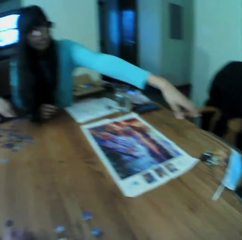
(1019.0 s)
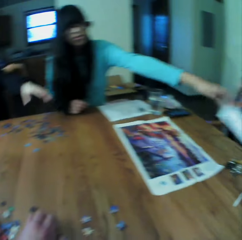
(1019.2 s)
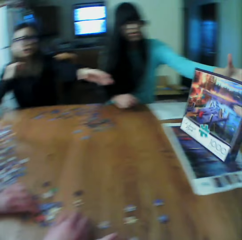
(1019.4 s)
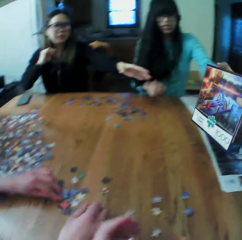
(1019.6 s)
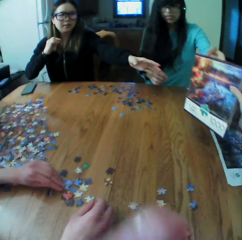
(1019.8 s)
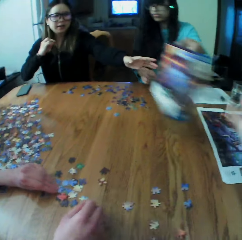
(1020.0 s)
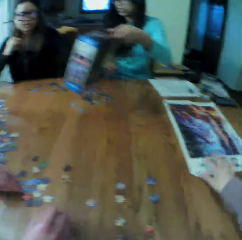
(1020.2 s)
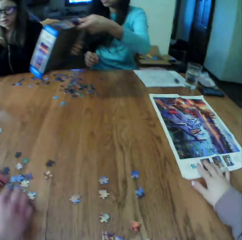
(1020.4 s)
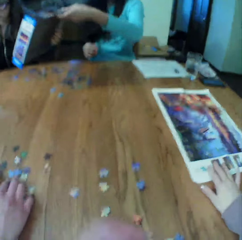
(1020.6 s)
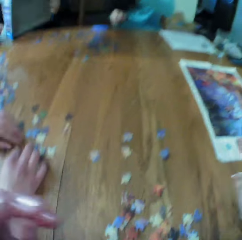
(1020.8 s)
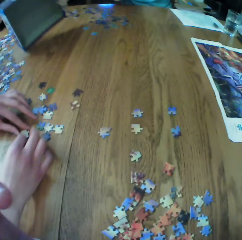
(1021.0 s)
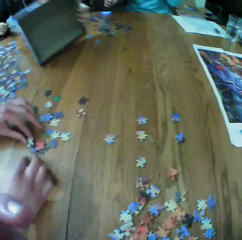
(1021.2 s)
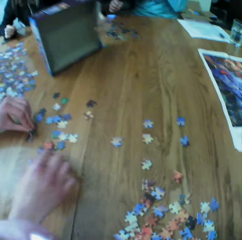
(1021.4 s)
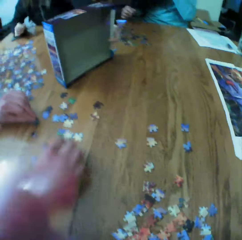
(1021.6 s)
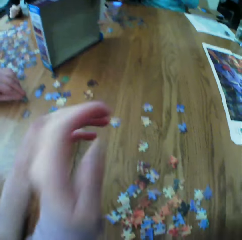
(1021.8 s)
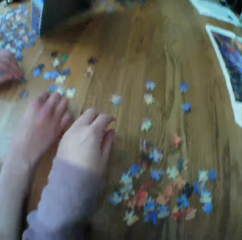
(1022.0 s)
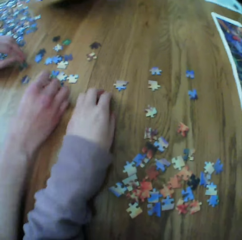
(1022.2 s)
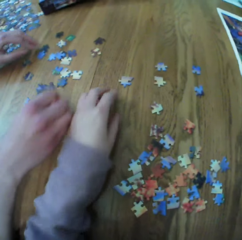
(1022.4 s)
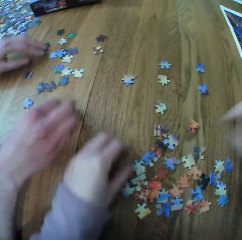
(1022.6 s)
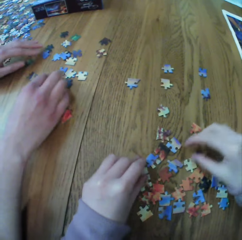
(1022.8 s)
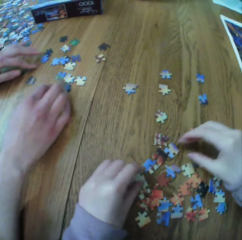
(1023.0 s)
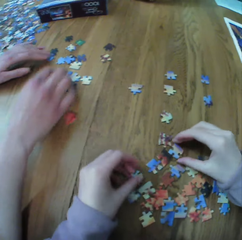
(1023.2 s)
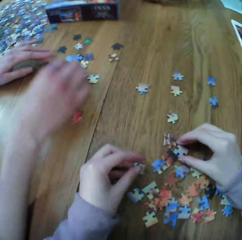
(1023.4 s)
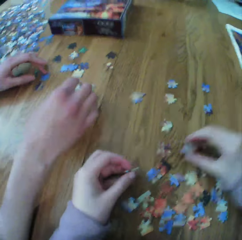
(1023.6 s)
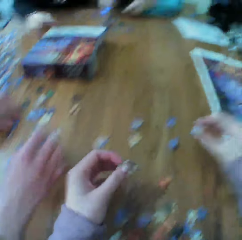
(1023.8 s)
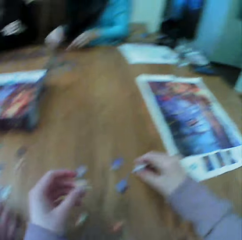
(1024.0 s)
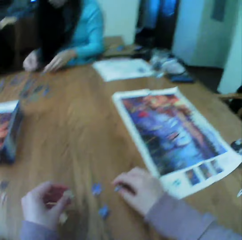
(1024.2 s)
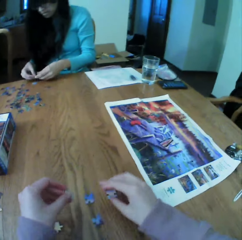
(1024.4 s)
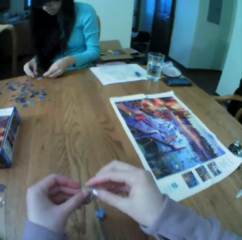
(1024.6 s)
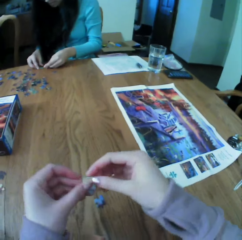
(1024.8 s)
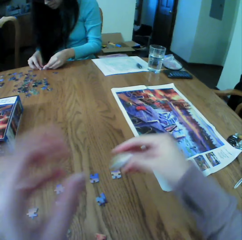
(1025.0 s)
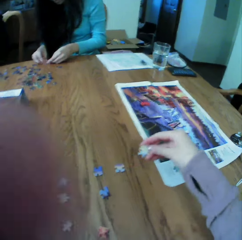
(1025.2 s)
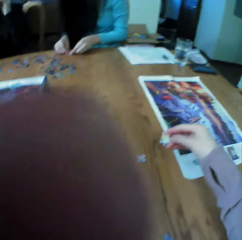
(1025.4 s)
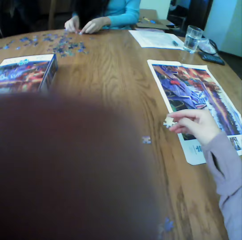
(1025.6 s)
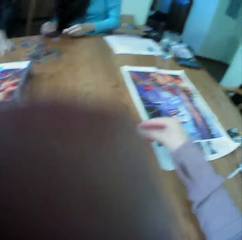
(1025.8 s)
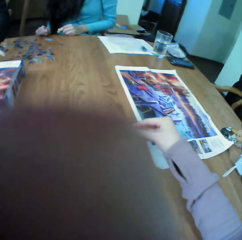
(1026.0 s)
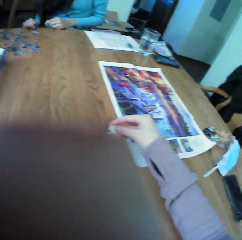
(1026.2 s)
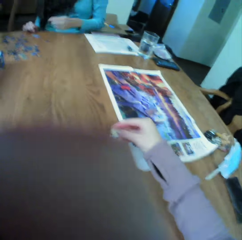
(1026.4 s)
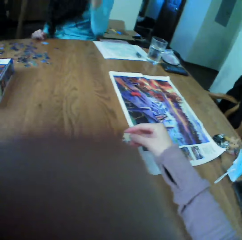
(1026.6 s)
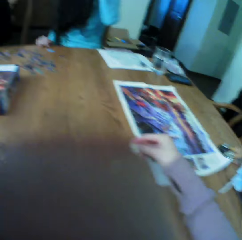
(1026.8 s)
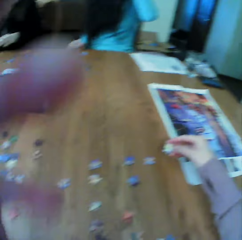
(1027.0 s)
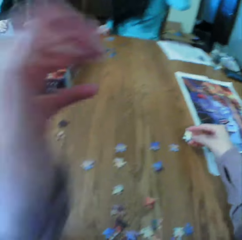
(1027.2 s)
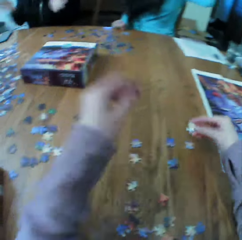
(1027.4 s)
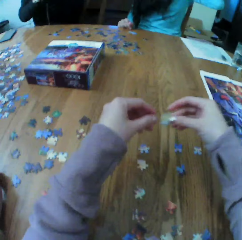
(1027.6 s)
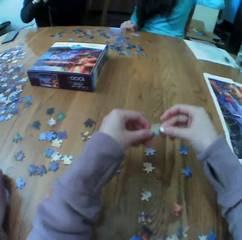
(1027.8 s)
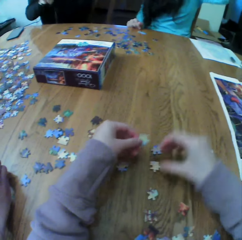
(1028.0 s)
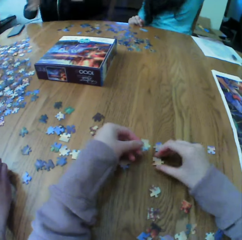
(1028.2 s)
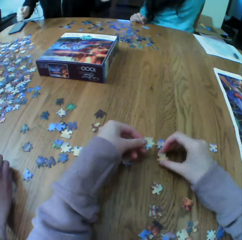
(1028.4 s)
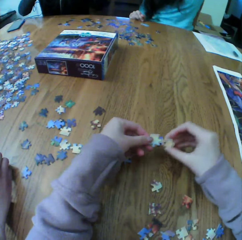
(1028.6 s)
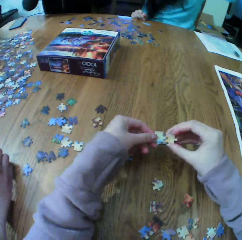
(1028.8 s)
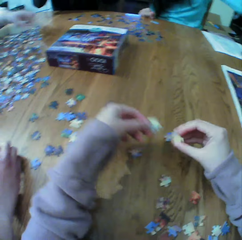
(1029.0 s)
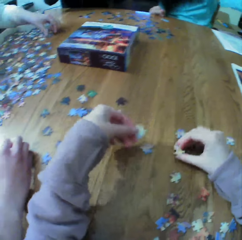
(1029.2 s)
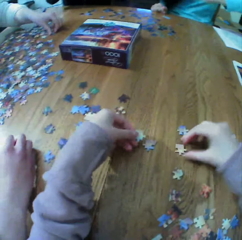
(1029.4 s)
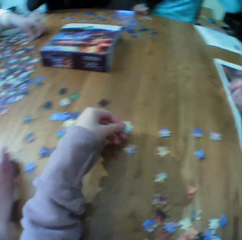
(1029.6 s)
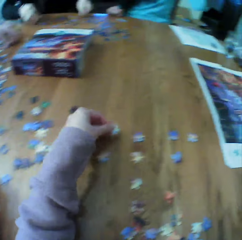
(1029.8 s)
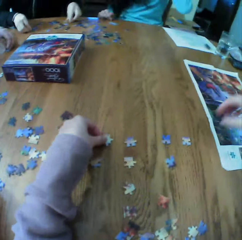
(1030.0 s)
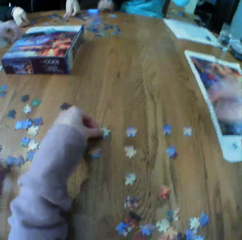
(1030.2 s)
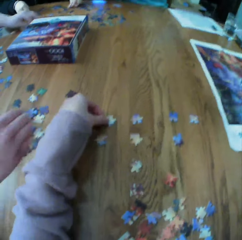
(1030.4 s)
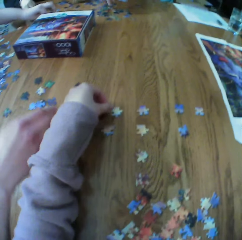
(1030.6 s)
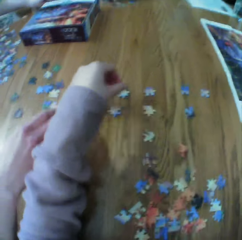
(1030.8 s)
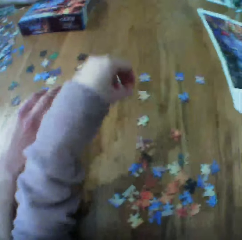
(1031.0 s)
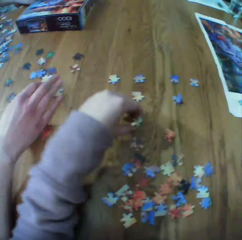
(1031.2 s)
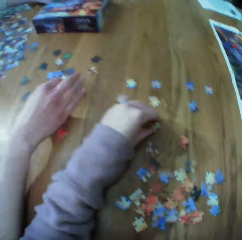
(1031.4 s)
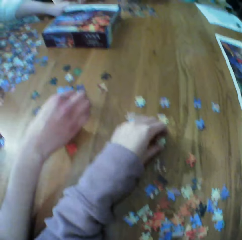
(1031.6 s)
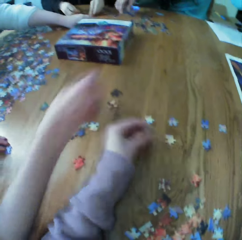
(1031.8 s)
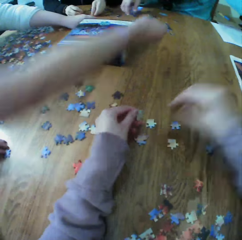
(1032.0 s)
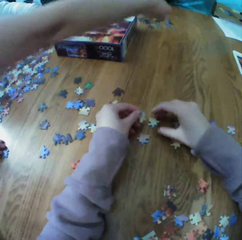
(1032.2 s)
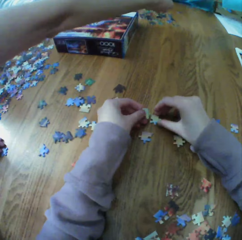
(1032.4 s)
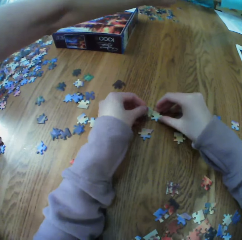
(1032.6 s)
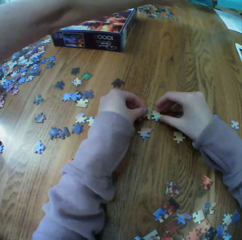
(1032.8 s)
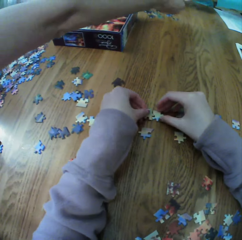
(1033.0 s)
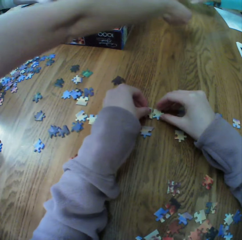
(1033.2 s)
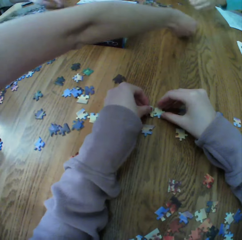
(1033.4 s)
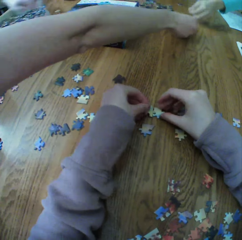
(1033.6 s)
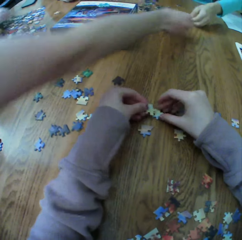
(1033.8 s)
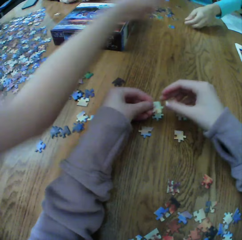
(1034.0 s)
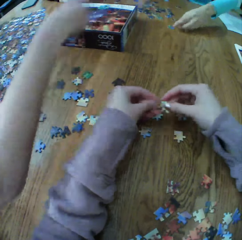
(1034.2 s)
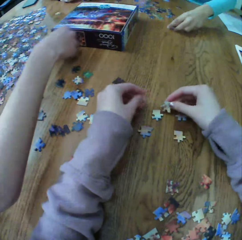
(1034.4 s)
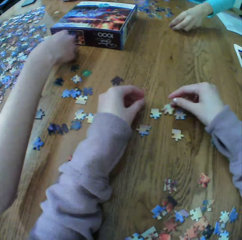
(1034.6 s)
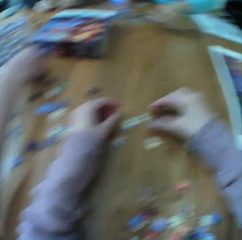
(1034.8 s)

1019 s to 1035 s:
The camera wearer picks up the board game materials package box. A female picks up the board game materials package box and puts the board game materials package box on the table. The camera wearer looks for the puzzle pieces.

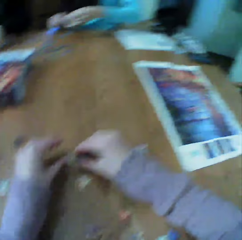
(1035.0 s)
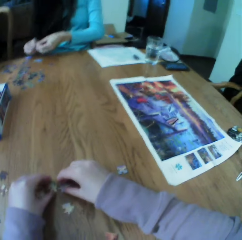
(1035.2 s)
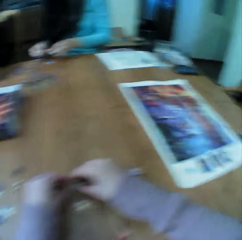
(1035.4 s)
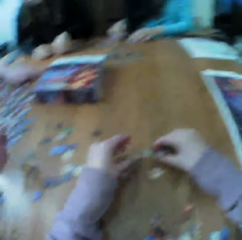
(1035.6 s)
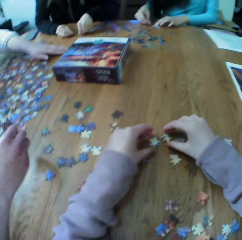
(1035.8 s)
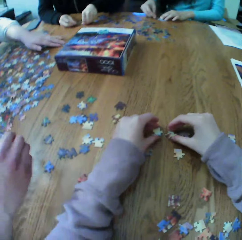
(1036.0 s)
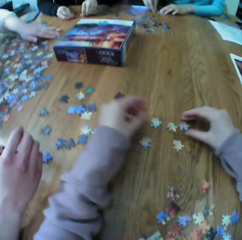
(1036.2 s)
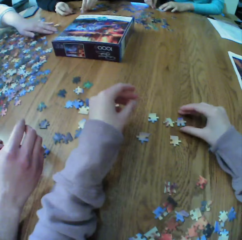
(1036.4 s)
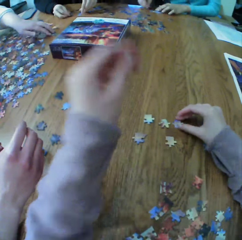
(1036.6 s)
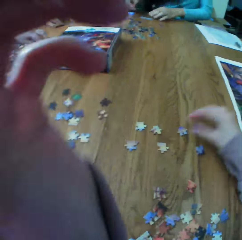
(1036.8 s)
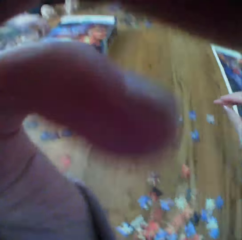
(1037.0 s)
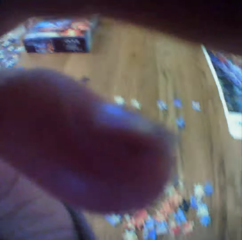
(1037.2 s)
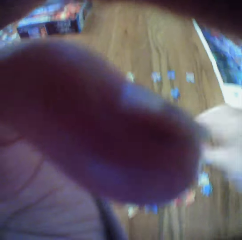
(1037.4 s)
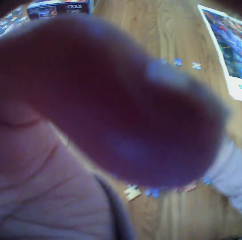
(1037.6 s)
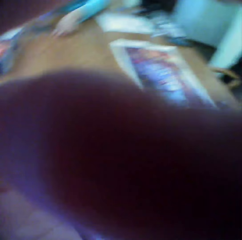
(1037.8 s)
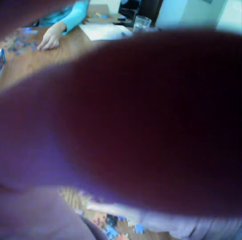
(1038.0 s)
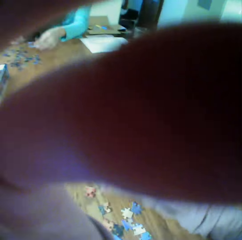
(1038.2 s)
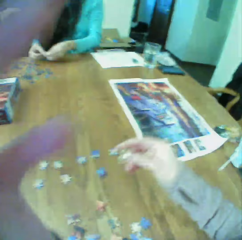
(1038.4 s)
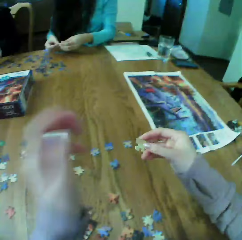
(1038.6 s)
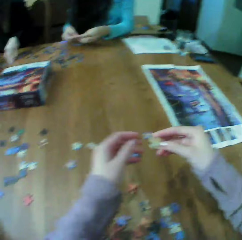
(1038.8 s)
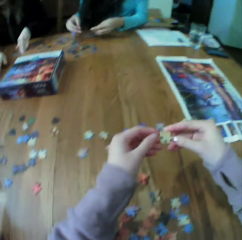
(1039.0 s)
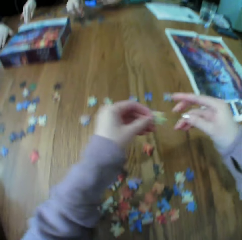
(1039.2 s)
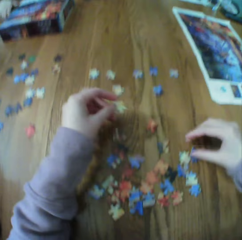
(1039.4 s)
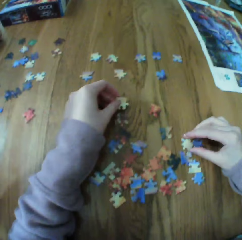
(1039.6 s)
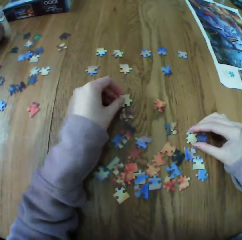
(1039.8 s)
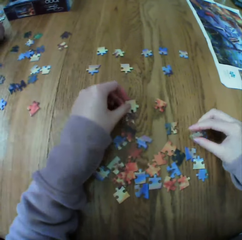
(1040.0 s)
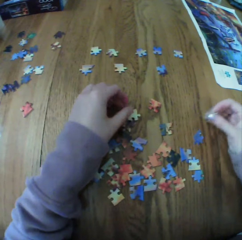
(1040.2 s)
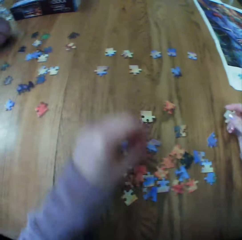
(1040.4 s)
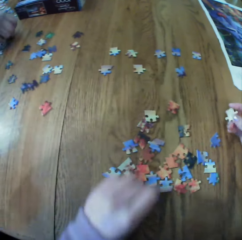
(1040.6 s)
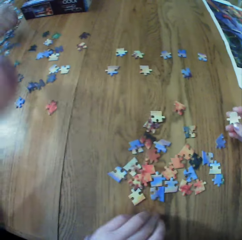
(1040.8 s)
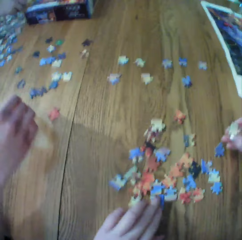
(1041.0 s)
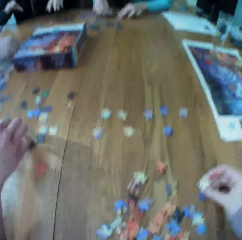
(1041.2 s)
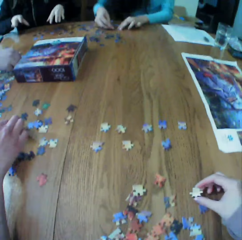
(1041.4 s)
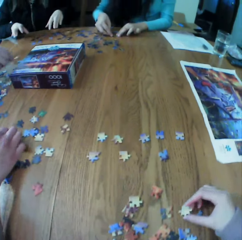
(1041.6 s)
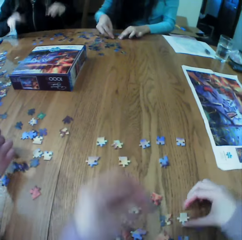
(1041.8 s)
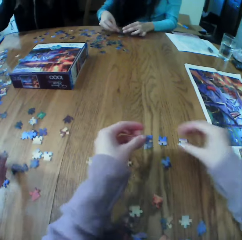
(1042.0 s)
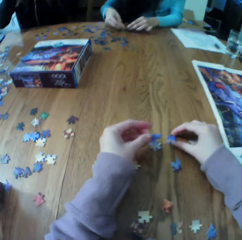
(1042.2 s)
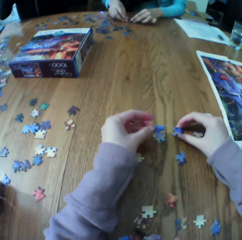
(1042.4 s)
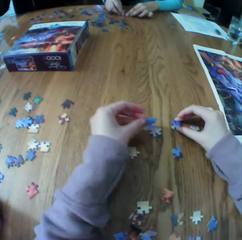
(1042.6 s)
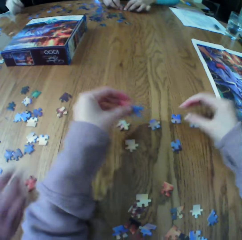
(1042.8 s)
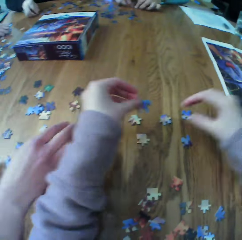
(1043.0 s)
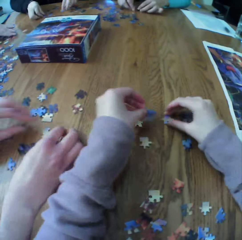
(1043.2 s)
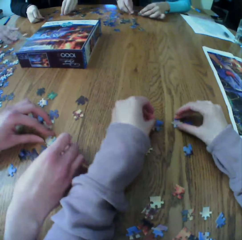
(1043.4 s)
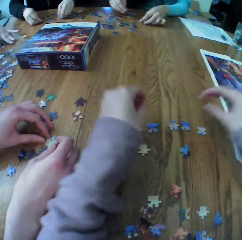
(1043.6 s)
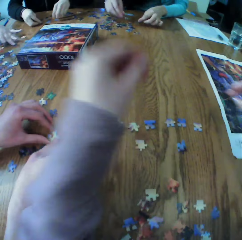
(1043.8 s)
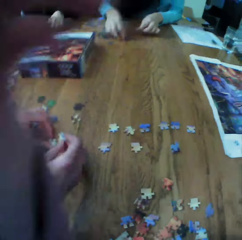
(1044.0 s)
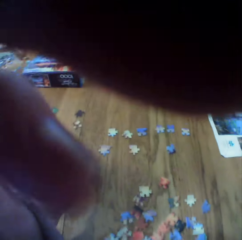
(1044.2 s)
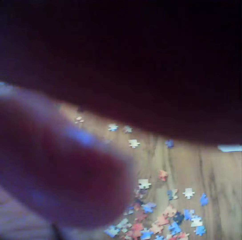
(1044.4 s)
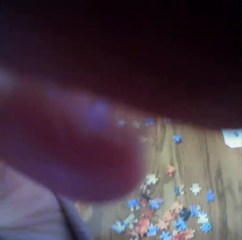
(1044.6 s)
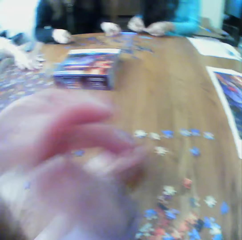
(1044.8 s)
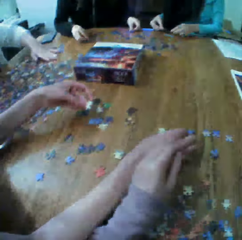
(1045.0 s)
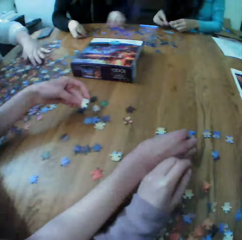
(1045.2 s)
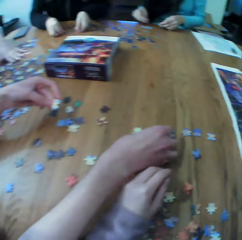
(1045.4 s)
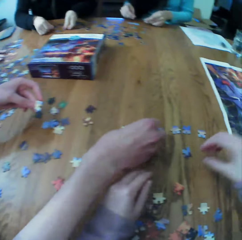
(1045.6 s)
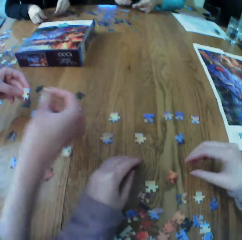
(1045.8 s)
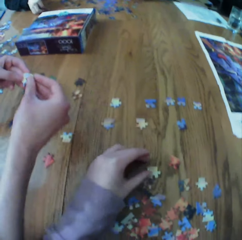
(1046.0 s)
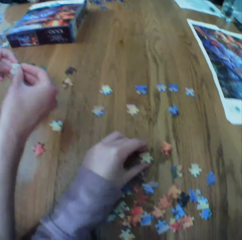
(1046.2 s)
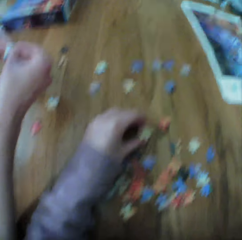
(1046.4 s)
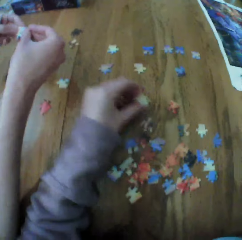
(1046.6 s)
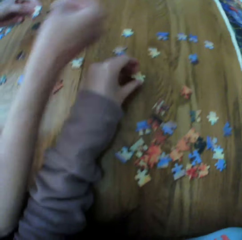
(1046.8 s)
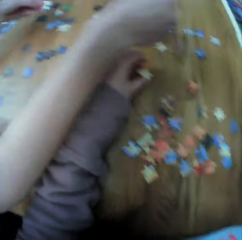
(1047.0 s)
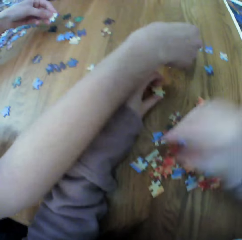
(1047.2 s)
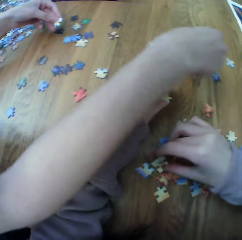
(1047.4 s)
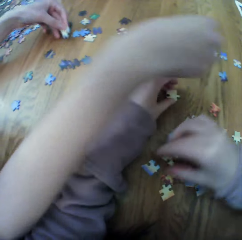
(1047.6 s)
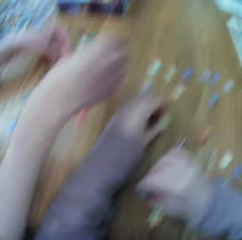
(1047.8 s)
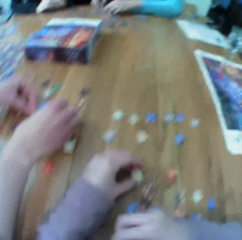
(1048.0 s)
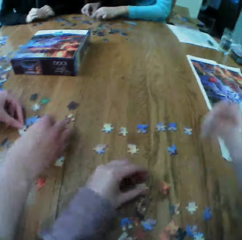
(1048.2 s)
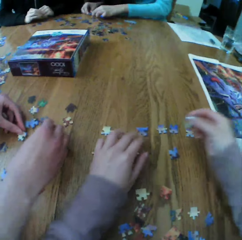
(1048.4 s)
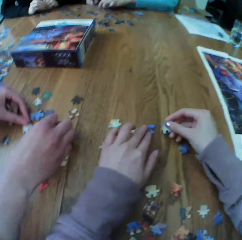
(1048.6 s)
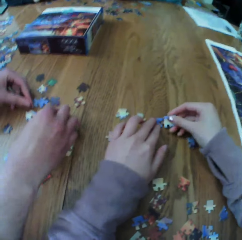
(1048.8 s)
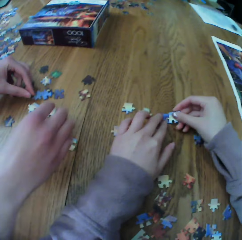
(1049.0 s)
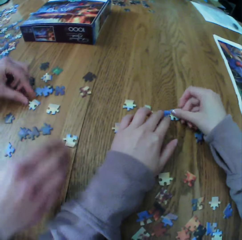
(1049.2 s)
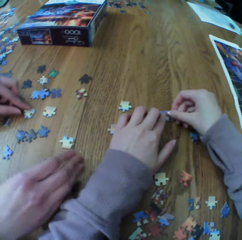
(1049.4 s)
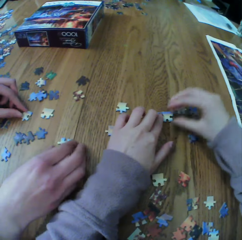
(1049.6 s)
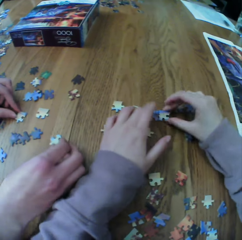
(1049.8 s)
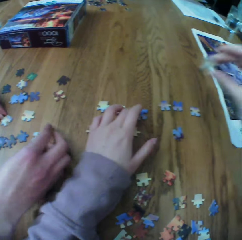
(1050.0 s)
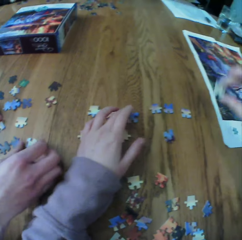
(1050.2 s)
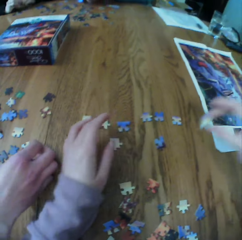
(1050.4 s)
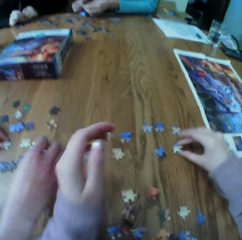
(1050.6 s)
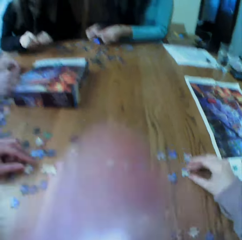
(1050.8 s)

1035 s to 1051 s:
A woman looks for the puzzle pieces. Another woman looks for the puzzle pieces. The camera wearer looks for the puzzle pieces.
